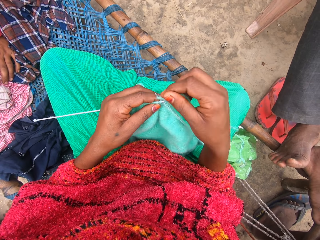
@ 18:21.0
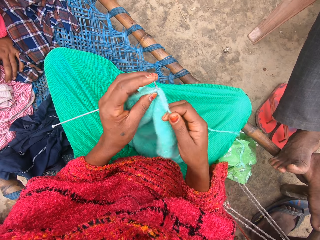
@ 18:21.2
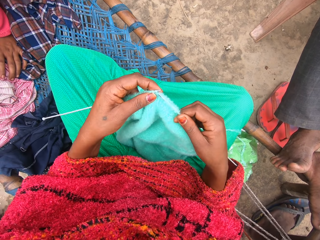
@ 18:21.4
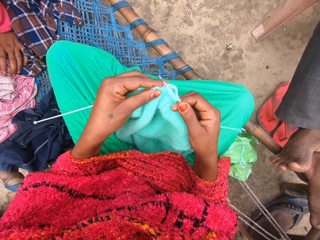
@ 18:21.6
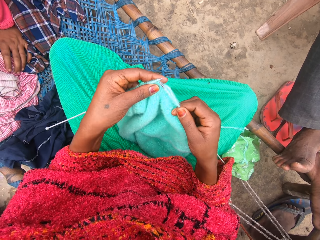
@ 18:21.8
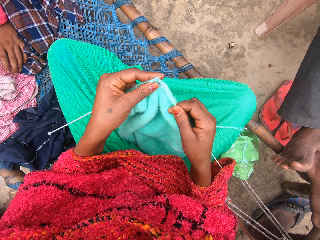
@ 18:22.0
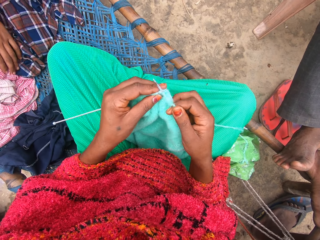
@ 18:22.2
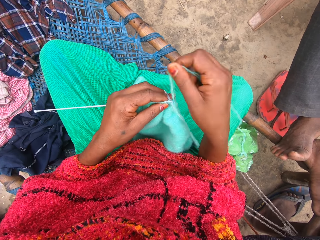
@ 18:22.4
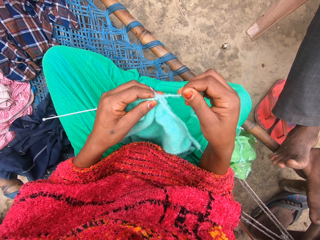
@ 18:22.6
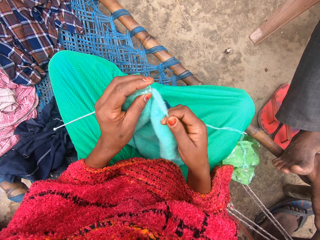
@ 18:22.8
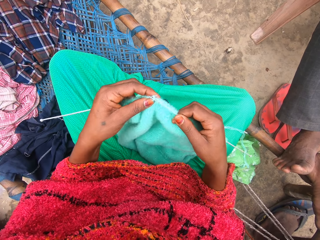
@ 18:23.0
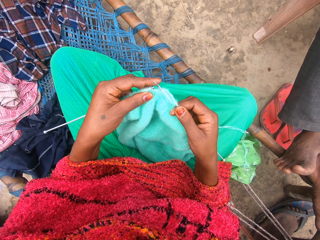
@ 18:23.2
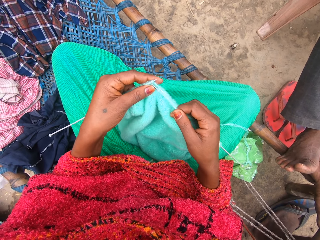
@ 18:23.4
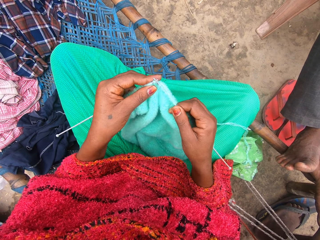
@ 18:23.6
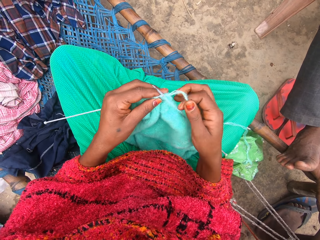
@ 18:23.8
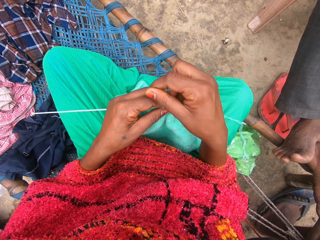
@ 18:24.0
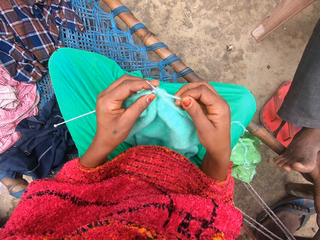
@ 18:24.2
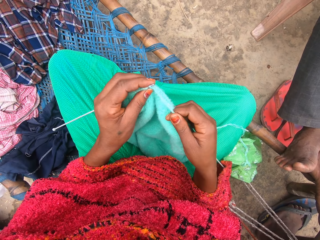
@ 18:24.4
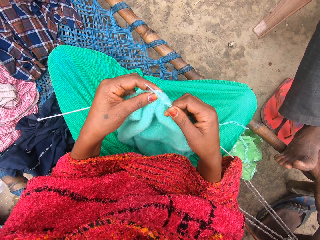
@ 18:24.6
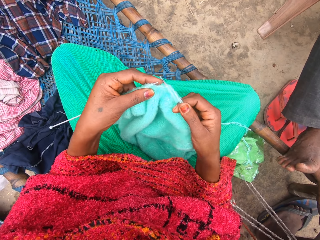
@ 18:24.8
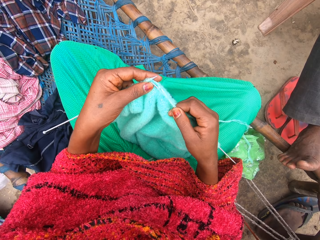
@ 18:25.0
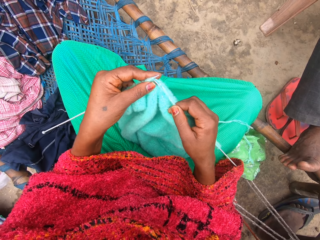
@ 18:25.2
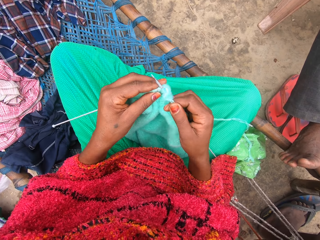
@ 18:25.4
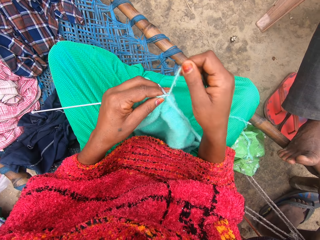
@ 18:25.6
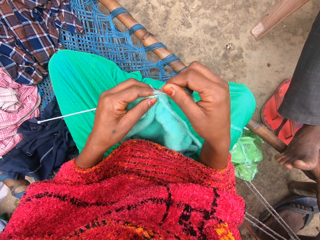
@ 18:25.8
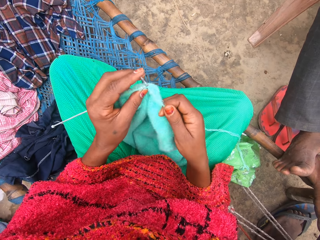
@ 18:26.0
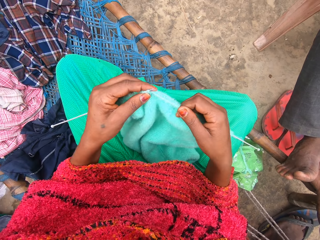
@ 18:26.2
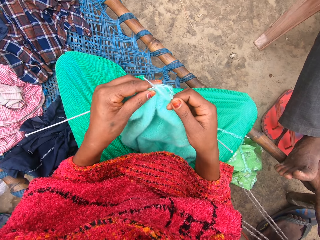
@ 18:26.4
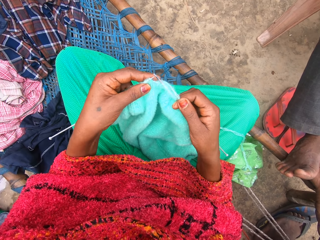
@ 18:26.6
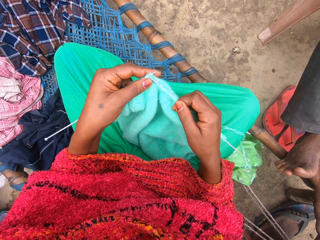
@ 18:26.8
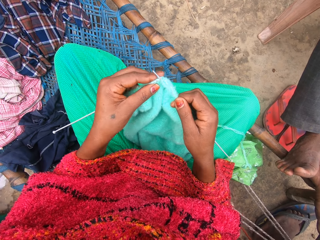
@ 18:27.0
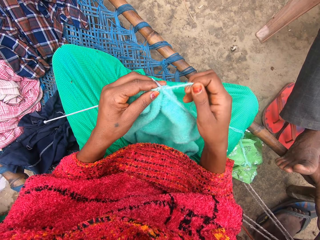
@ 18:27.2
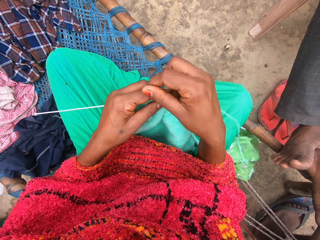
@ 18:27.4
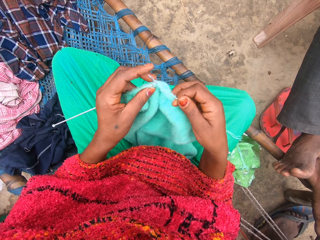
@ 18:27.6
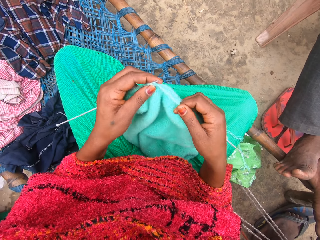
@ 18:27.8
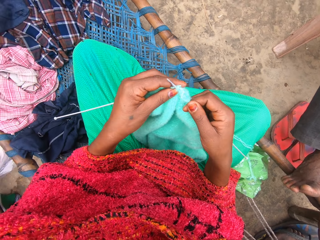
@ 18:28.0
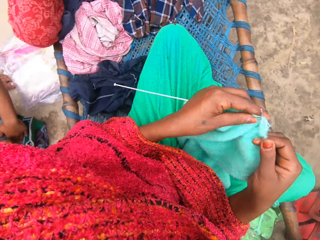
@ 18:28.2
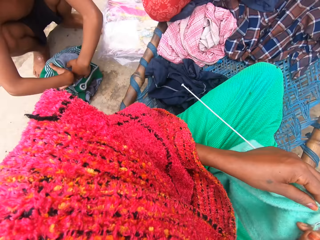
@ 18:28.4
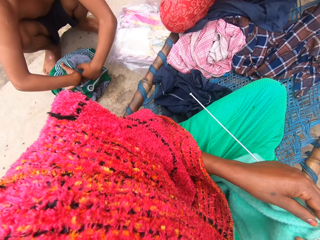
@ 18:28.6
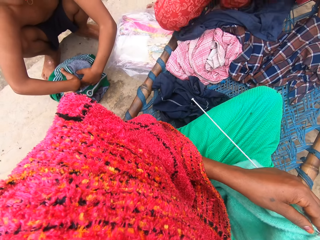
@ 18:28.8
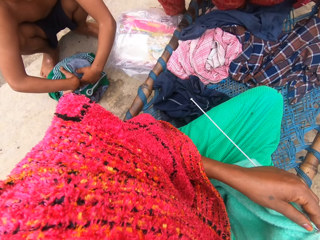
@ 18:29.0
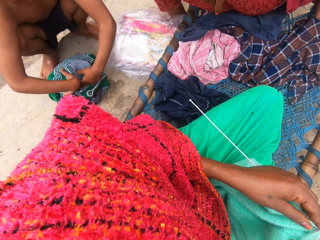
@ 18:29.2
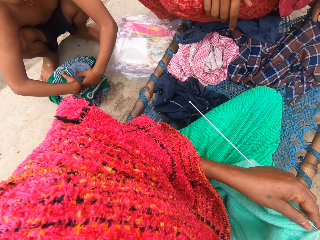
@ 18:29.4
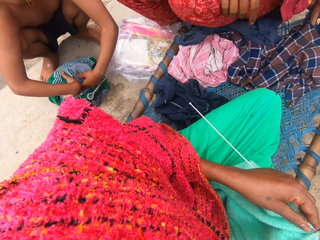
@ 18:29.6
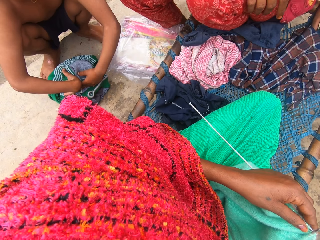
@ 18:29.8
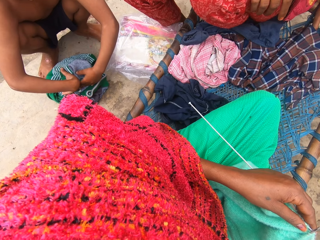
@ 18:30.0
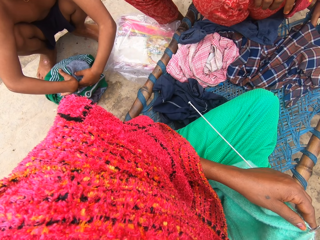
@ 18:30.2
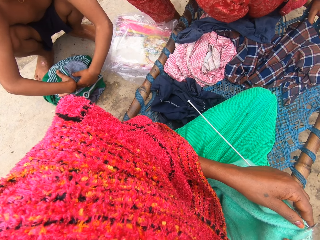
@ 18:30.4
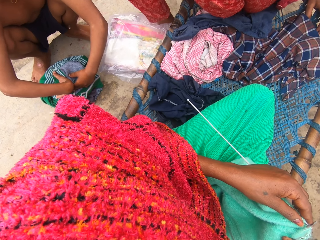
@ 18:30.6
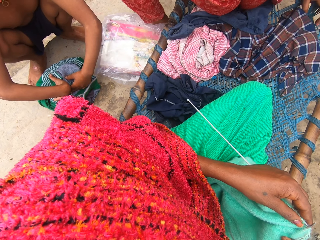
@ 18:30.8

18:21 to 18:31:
The camera wearer looks behind.

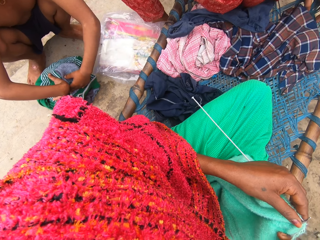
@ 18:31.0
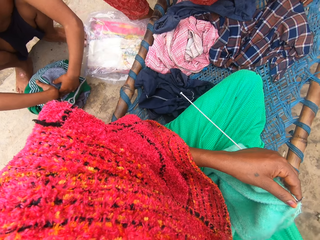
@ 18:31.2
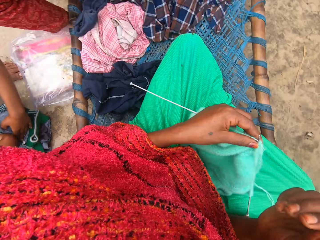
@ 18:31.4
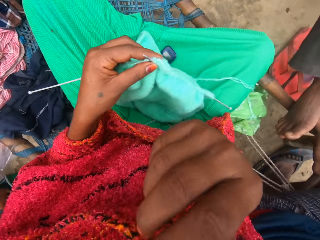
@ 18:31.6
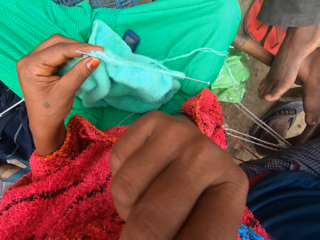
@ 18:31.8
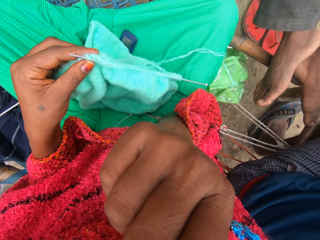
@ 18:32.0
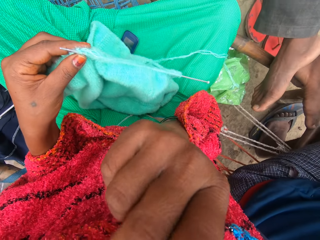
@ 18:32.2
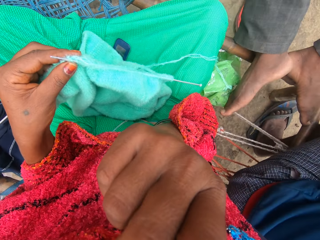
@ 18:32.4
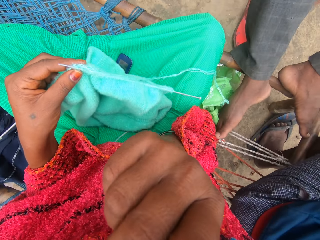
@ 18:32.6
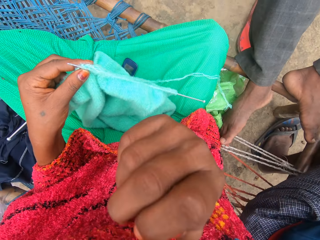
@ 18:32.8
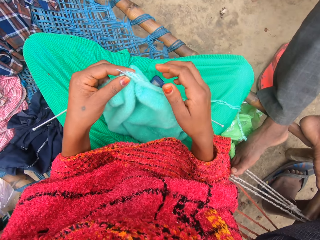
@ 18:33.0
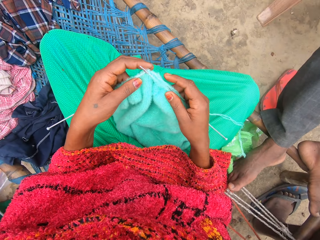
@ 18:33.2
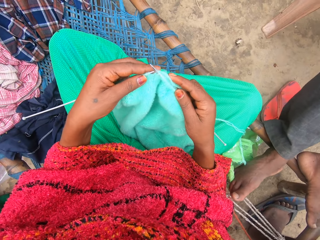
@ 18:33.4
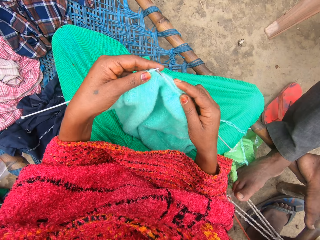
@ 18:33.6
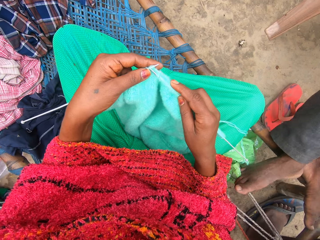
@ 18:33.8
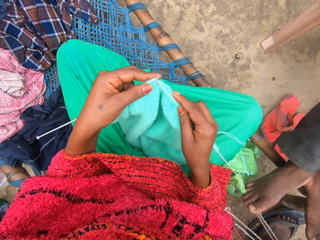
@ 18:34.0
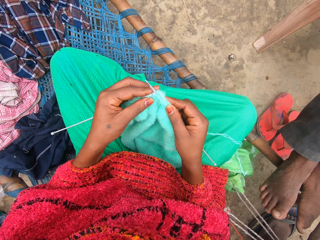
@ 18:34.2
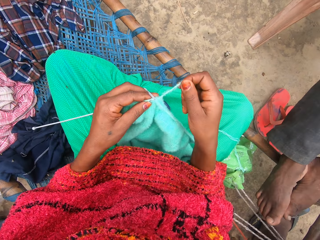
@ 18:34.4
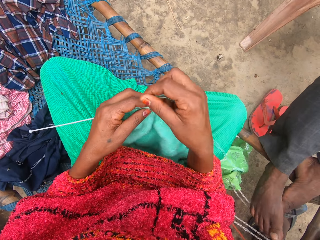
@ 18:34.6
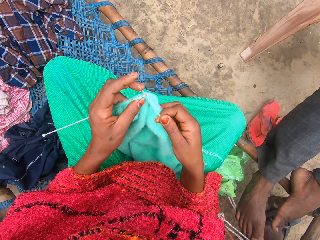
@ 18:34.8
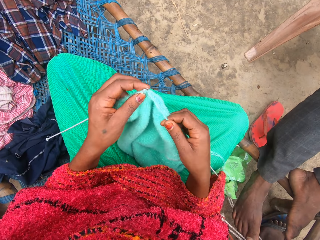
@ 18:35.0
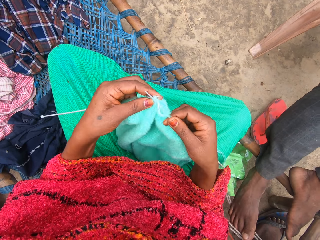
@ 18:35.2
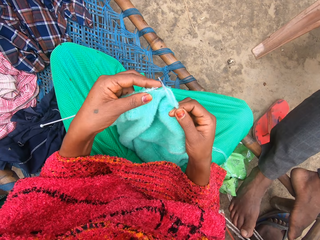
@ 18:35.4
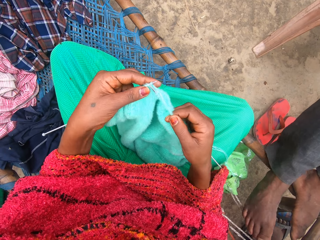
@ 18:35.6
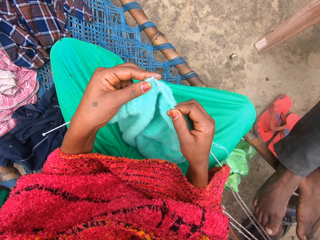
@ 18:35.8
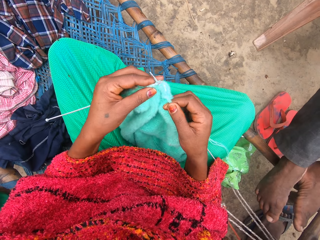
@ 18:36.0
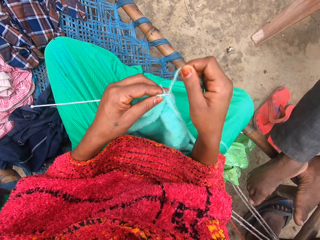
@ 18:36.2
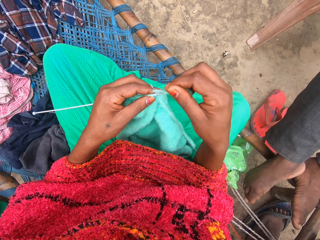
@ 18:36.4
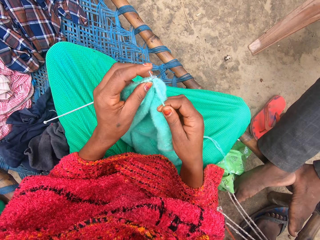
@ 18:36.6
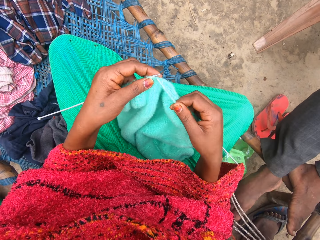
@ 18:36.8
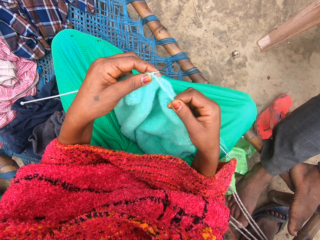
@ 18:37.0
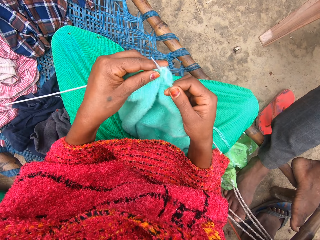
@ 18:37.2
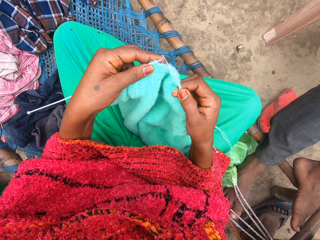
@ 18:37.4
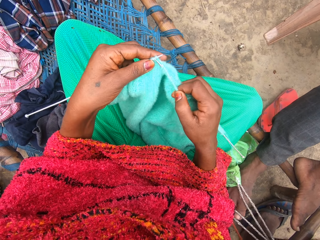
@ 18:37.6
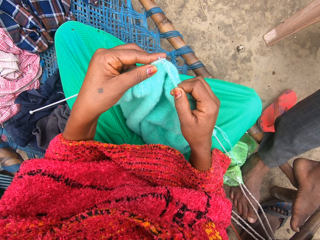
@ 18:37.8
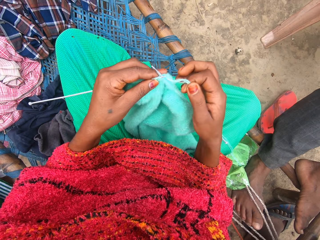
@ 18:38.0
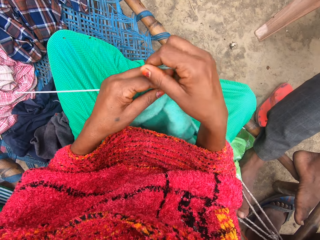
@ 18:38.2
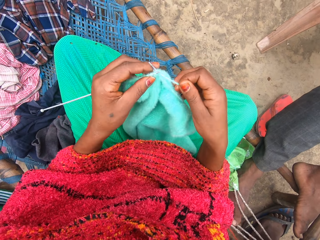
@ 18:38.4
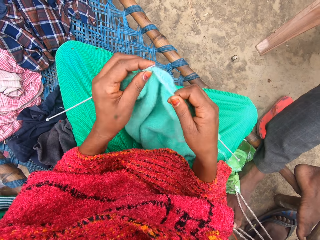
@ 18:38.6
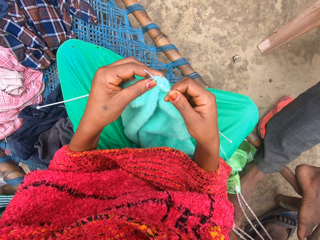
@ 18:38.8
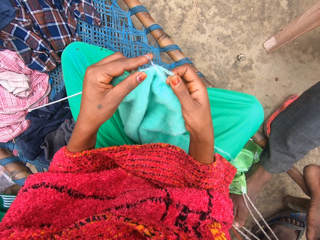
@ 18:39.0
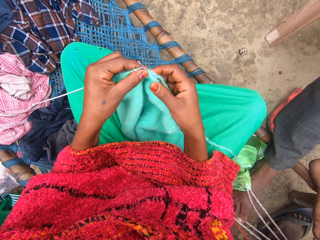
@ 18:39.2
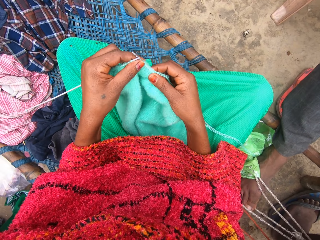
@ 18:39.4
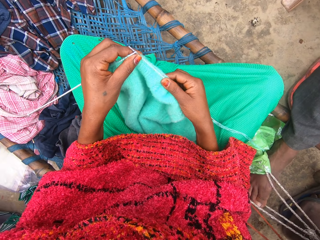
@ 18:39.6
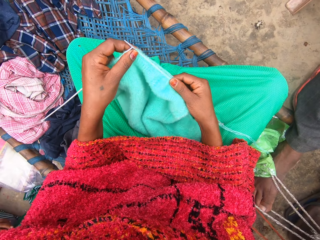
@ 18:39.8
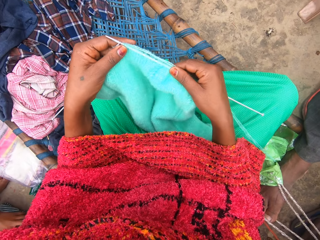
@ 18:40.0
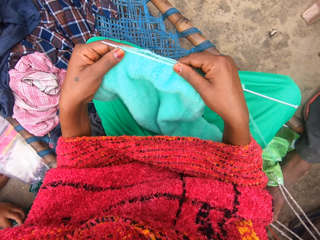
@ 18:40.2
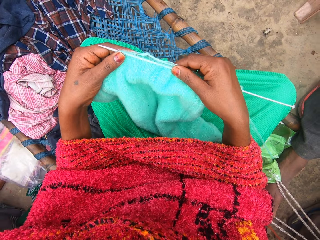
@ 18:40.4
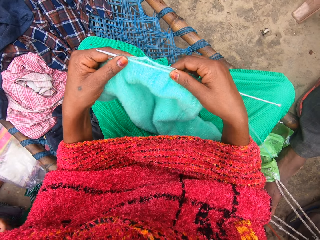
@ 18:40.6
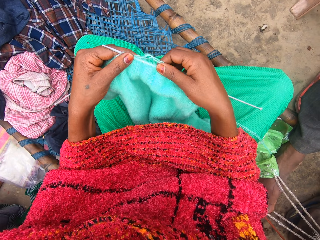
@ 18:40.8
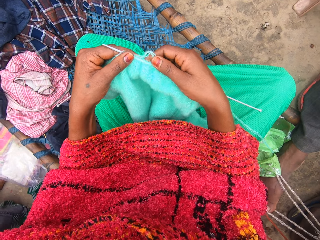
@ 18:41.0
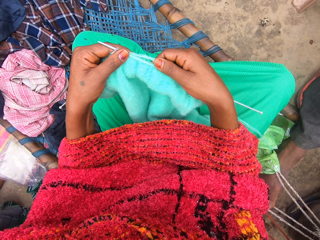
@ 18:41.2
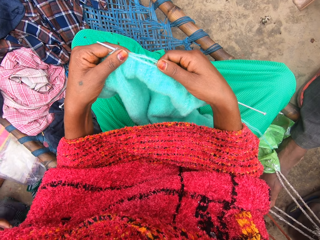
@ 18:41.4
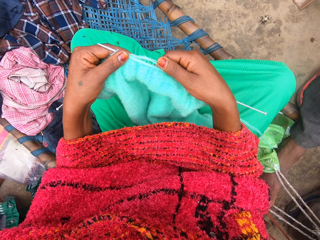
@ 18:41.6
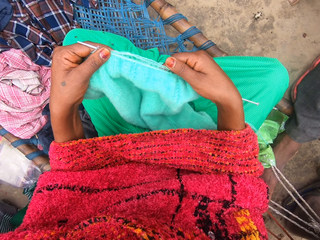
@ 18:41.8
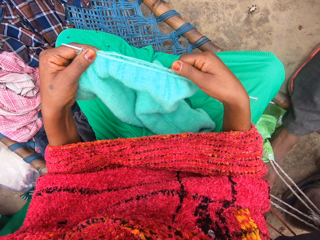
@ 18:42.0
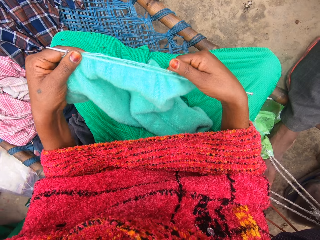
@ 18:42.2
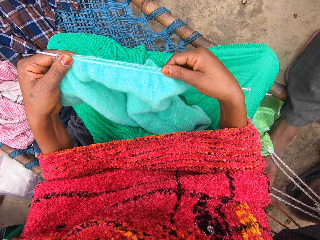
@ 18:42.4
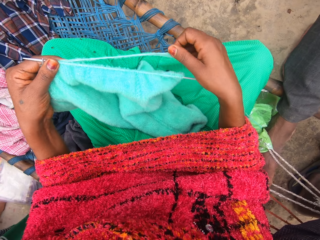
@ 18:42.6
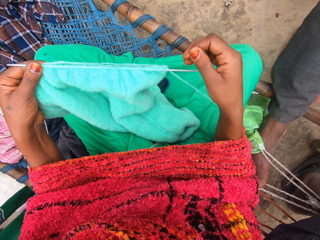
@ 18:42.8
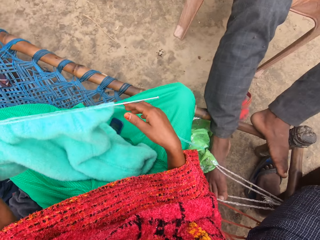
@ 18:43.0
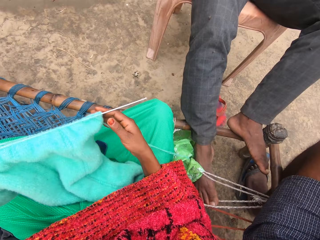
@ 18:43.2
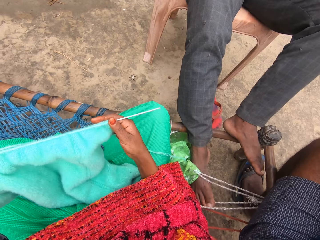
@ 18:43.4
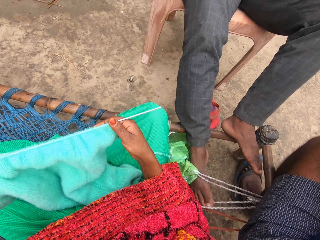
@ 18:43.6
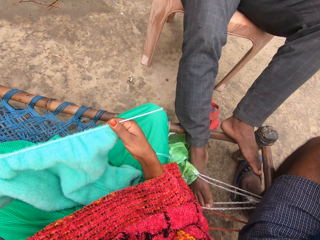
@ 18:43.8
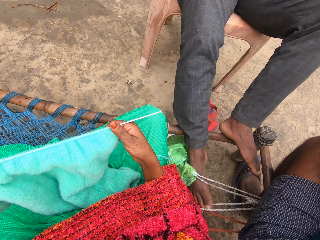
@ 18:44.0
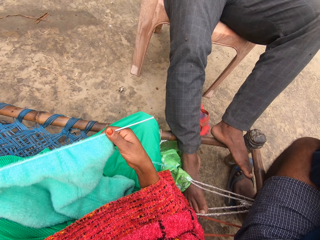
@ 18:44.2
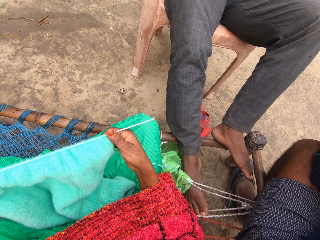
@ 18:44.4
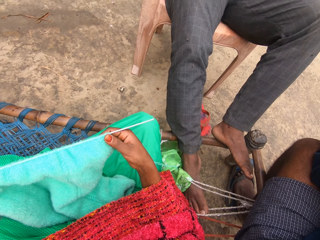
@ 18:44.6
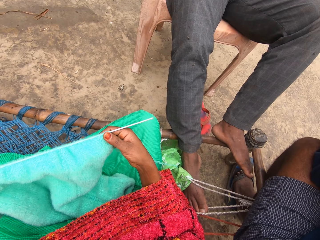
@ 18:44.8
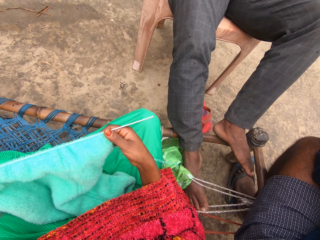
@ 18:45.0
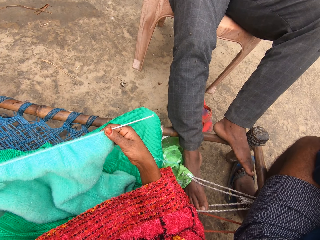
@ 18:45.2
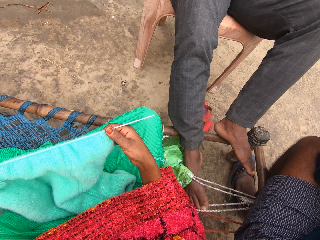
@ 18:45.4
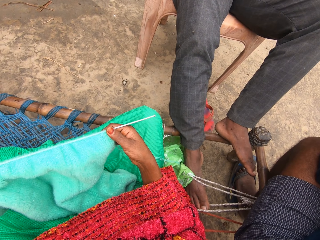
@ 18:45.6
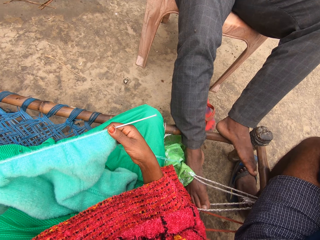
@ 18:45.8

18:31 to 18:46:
The camera wearer rubs her nose with her right hand. She knits the yarn into a piece of garment with knitting pins. She talks with some persons. She adjusts the piece of garment with her hands. She talks with some persons.
